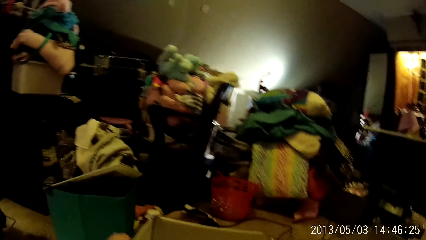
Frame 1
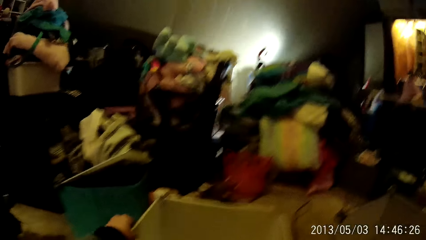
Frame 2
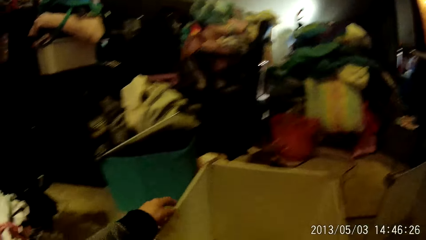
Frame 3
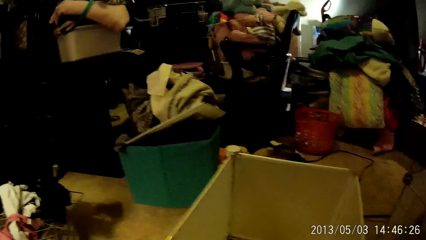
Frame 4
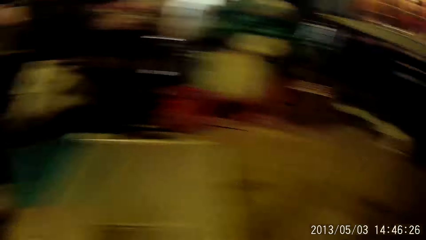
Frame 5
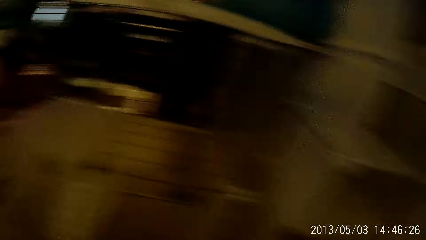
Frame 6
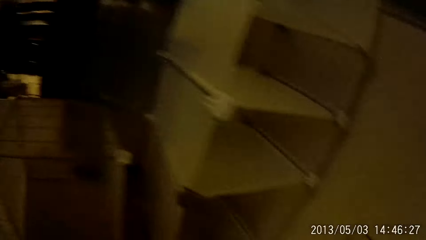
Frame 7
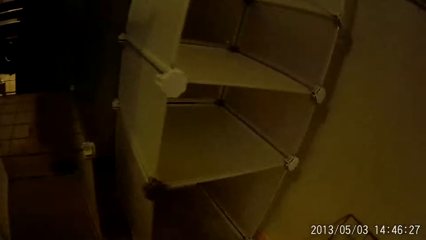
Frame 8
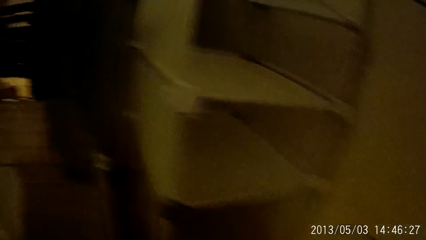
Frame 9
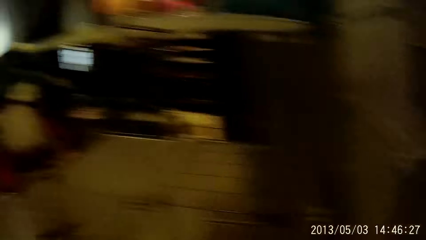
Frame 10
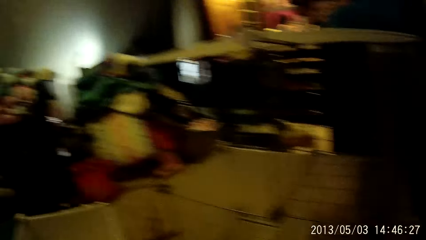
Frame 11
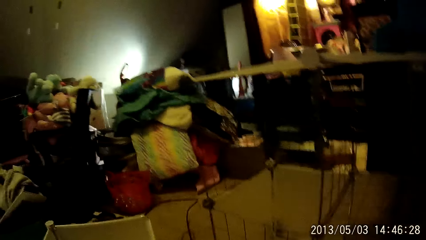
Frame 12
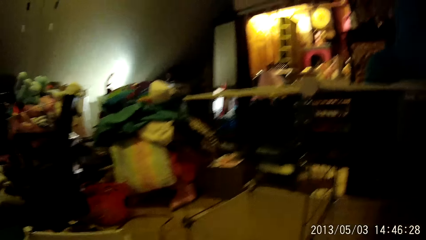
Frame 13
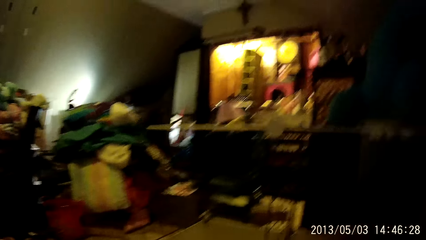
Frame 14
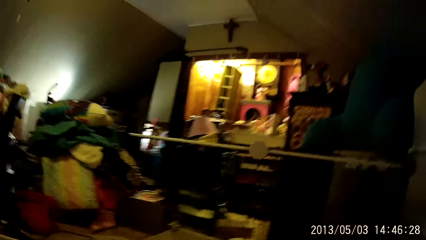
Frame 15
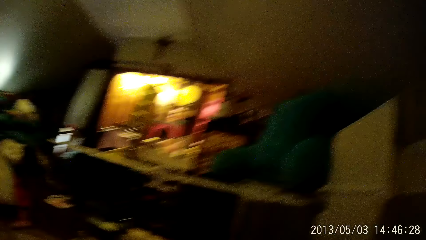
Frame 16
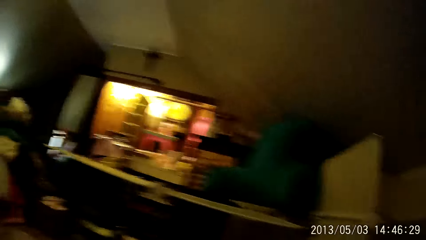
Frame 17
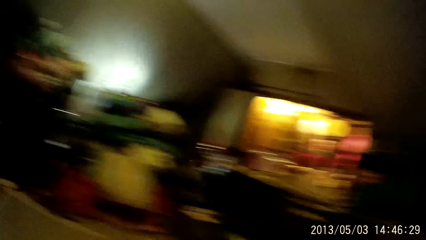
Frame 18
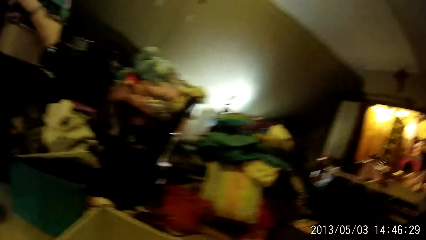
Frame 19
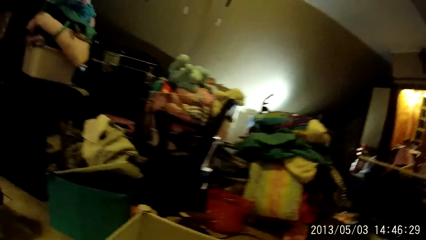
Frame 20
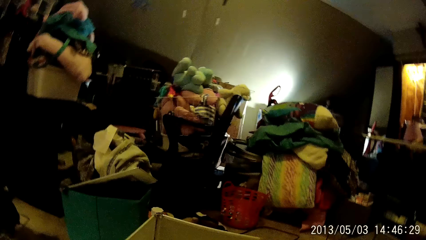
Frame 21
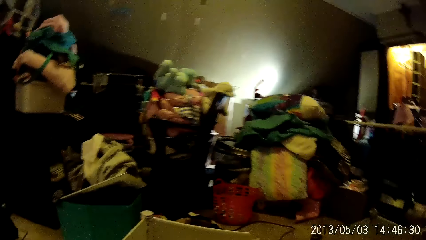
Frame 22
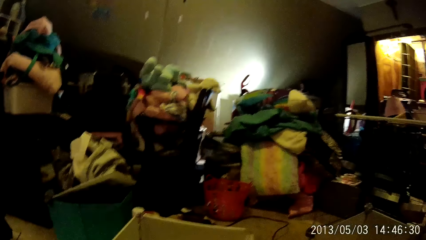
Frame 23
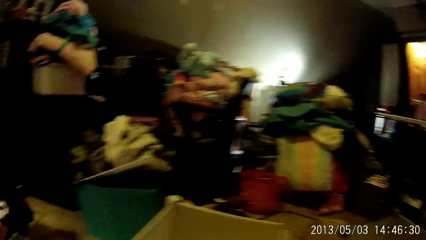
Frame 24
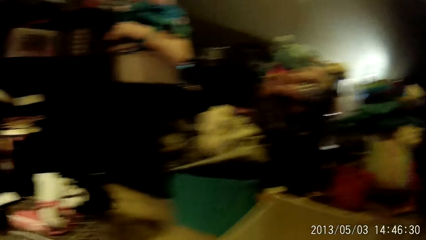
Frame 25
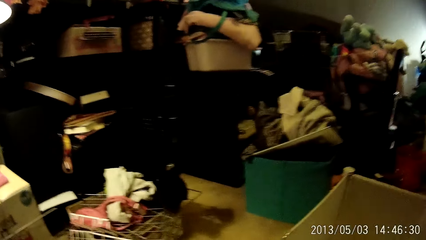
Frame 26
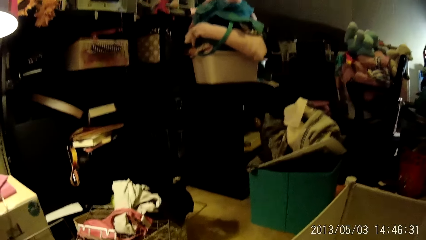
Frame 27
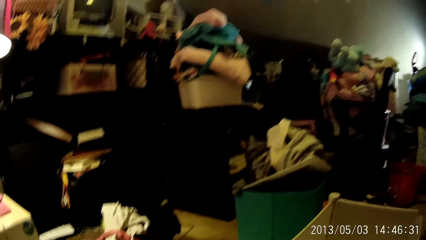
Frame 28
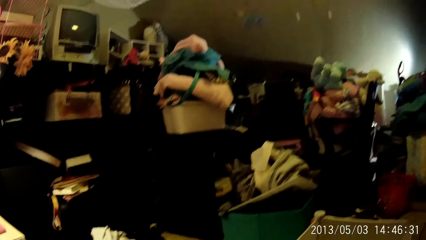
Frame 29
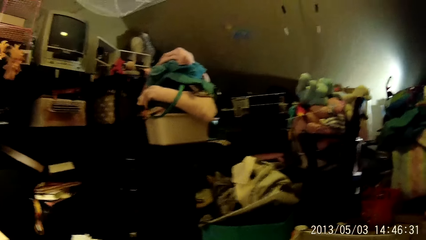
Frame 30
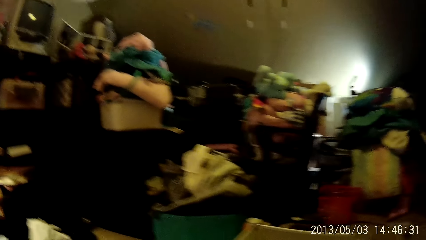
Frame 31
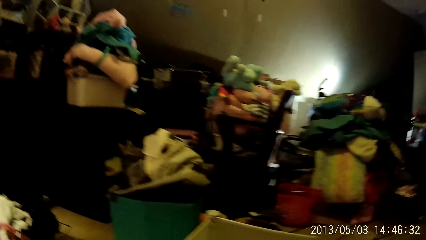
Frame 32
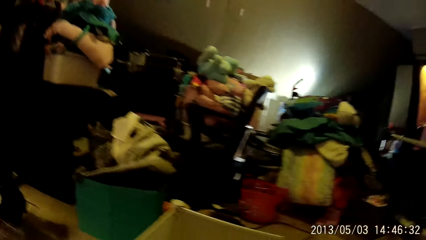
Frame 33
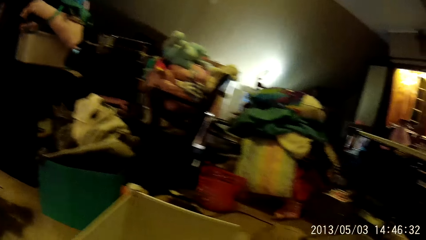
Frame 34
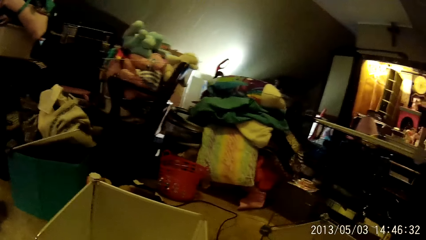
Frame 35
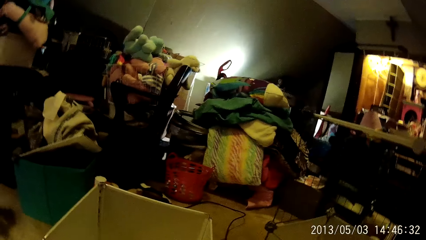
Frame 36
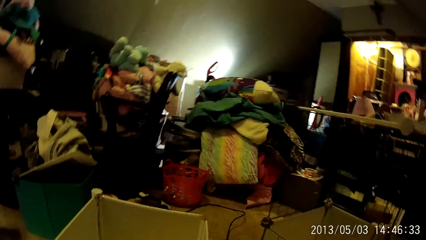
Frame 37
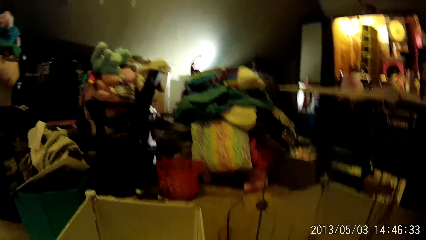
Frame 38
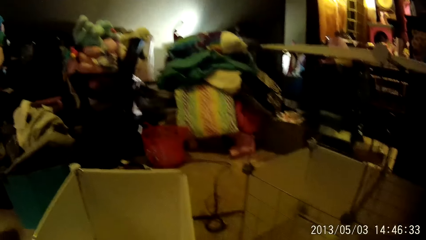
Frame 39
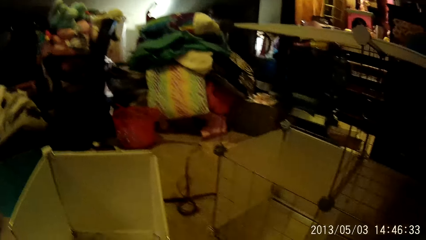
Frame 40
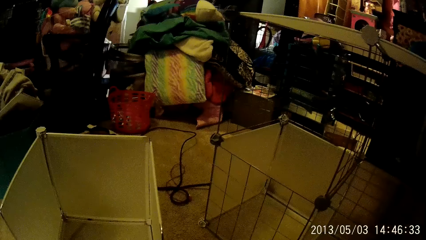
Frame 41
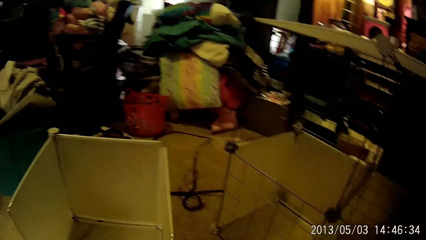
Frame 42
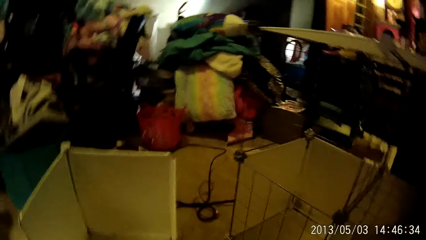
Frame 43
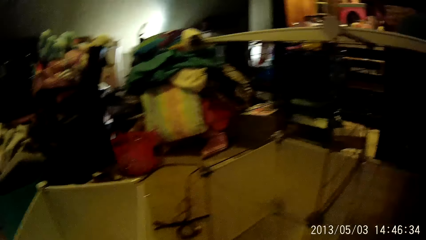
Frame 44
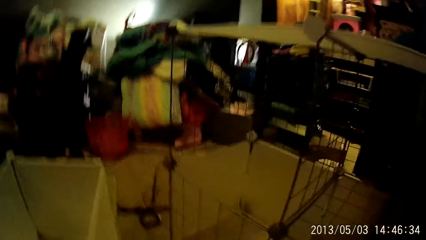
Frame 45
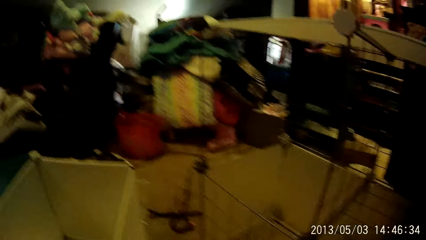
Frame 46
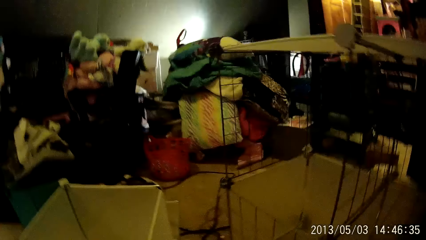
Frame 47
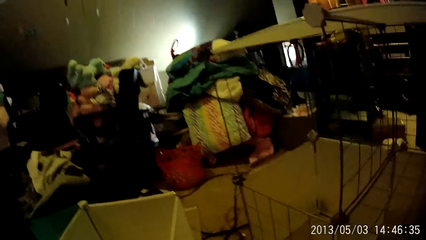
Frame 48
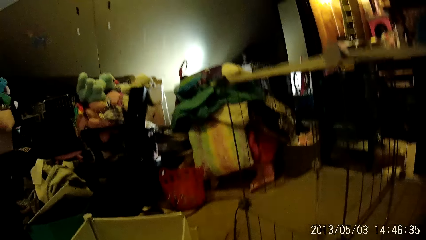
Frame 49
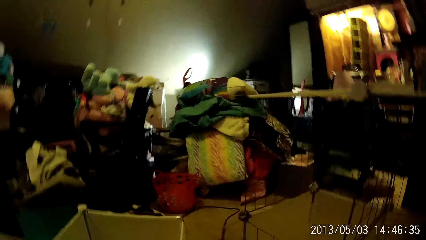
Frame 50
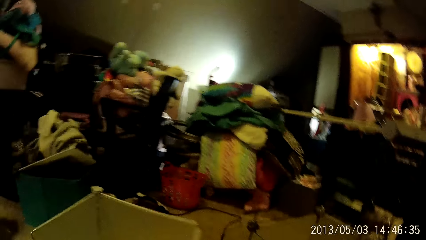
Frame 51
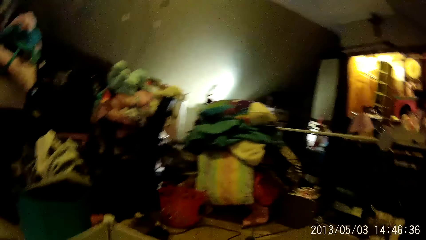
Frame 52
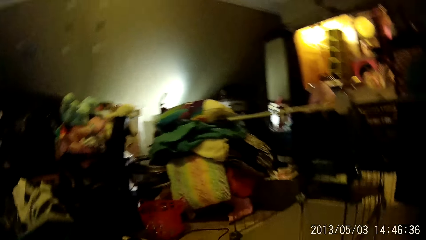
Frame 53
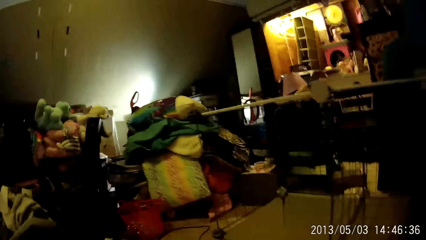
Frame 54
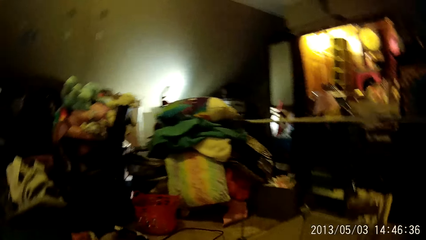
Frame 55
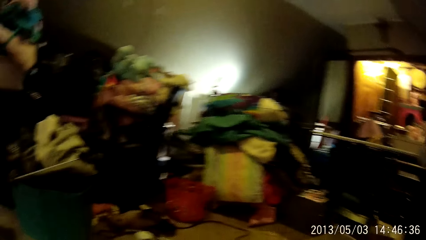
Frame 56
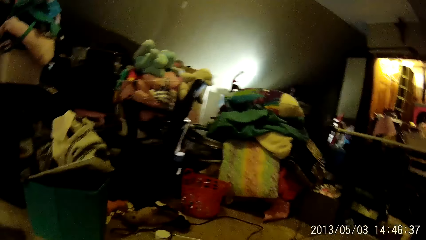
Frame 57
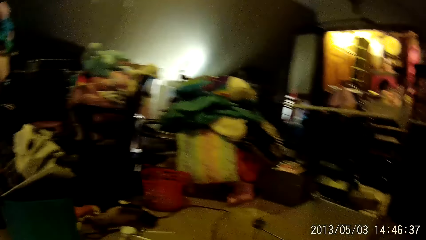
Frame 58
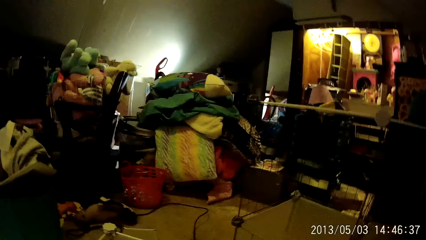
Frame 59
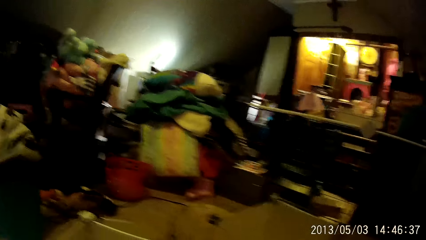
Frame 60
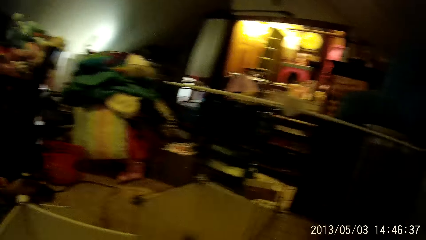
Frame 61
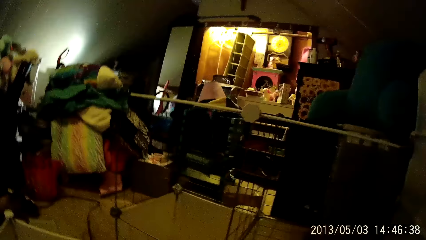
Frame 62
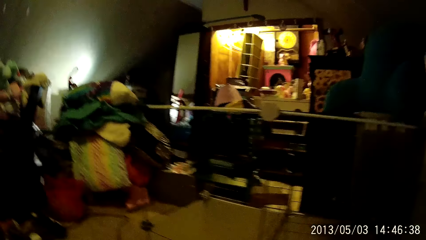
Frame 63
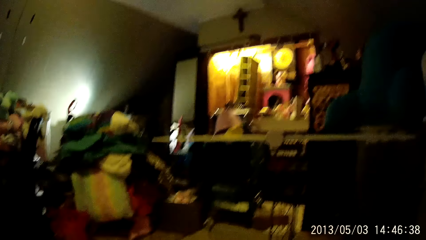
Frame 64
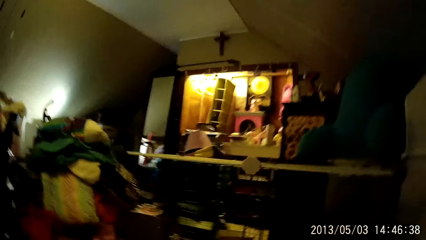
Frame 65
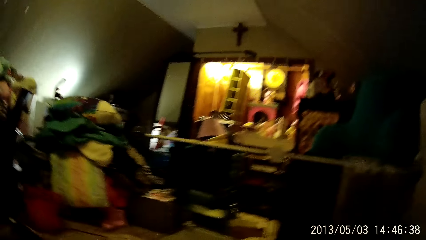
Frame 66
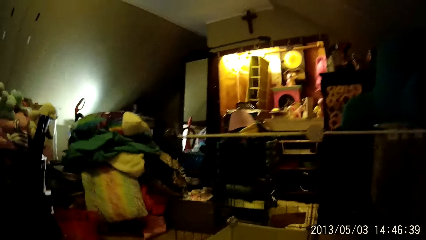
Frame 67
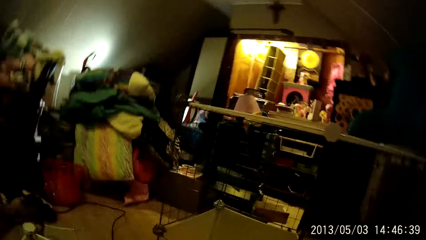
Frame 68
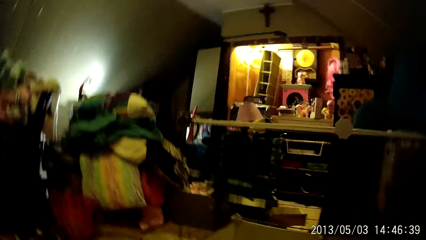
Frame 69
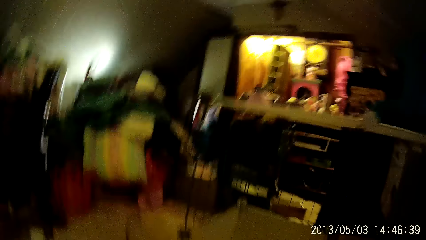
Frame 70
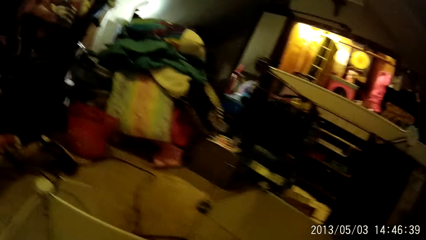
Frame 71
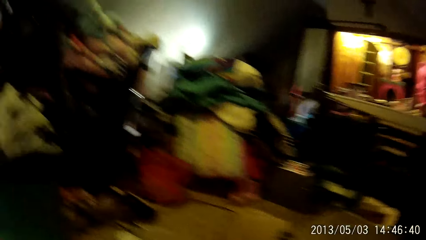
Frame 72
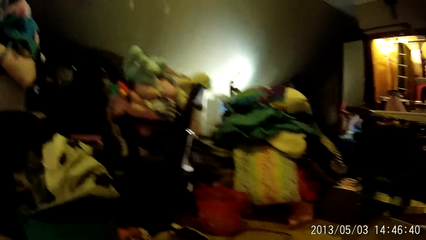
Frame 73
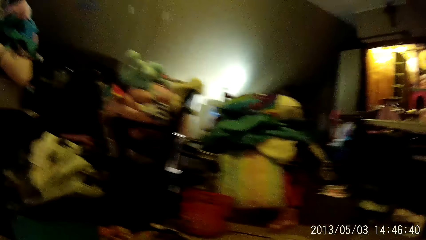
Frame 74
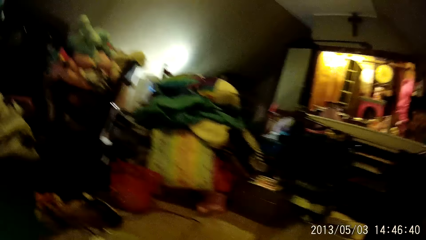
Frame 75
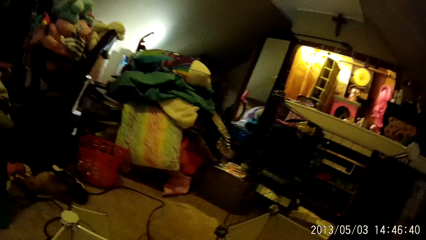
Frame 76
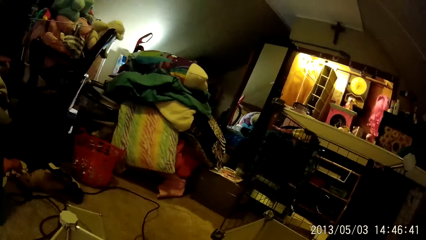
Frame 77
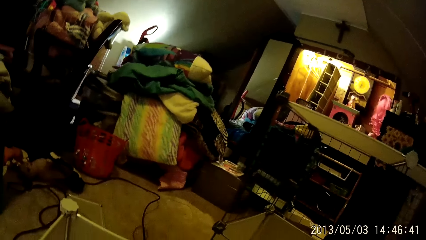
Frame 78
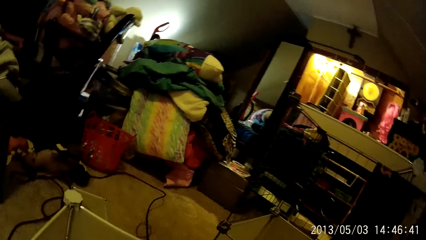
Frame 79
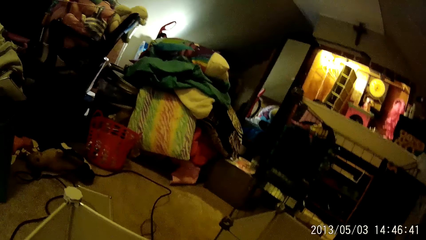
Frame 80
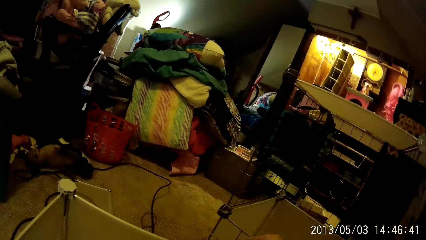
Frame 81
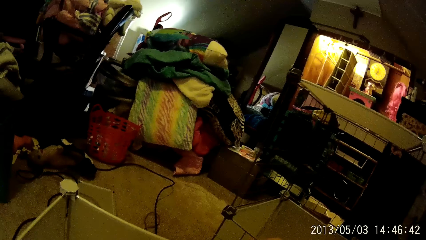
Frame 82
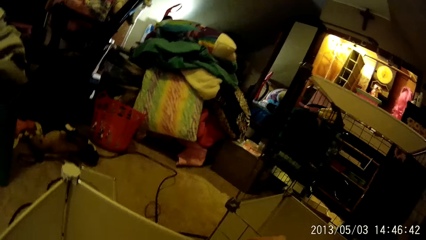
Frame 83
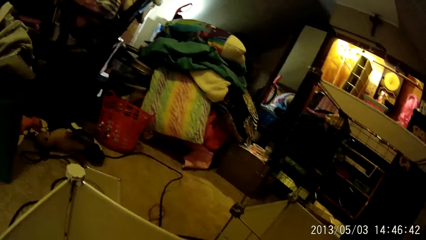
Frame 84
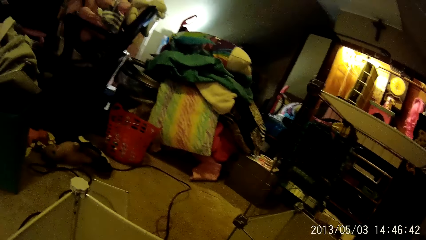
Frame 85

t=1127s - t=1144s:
The camera wearer takes his left hand off the detachable wardrobe. He looks around.
